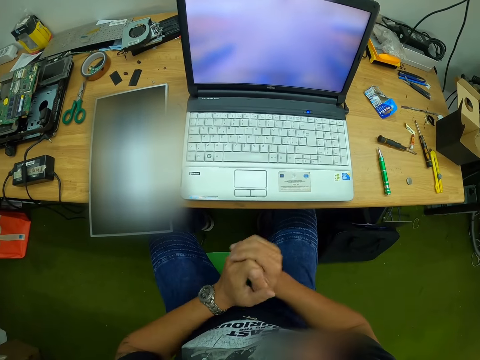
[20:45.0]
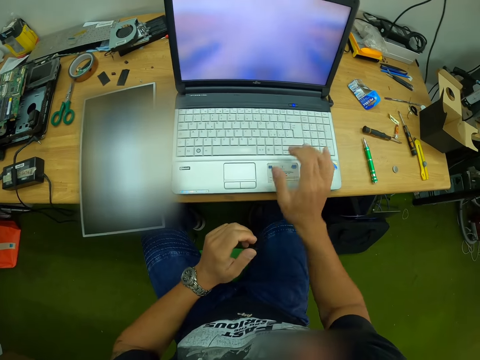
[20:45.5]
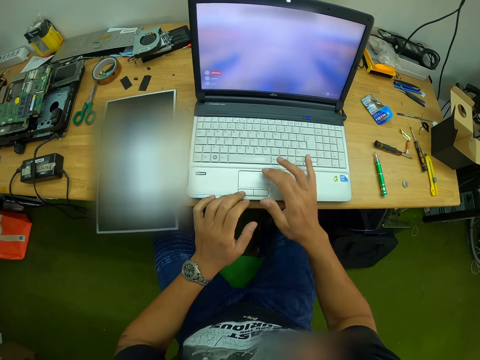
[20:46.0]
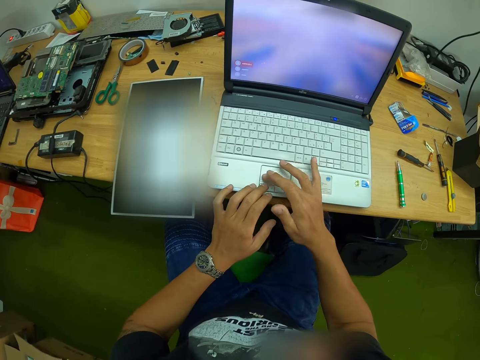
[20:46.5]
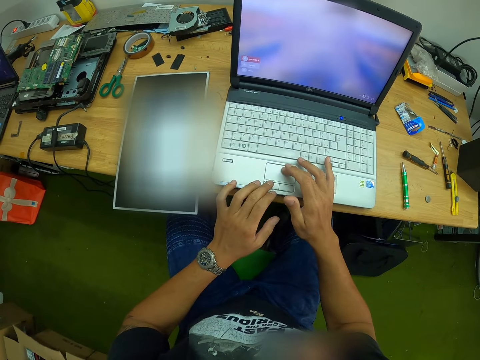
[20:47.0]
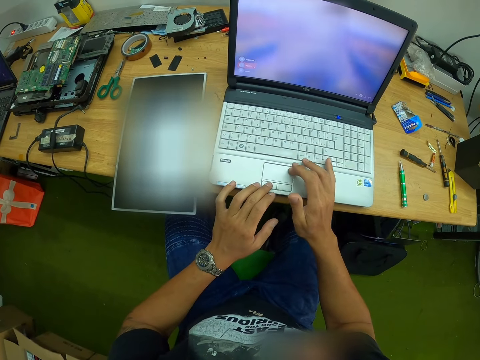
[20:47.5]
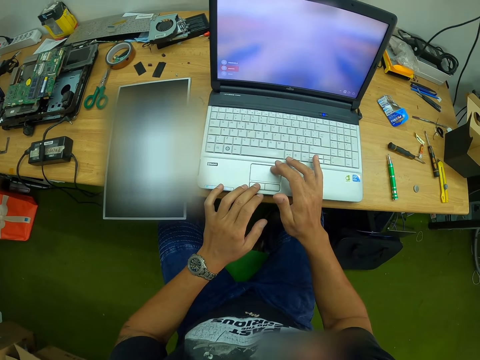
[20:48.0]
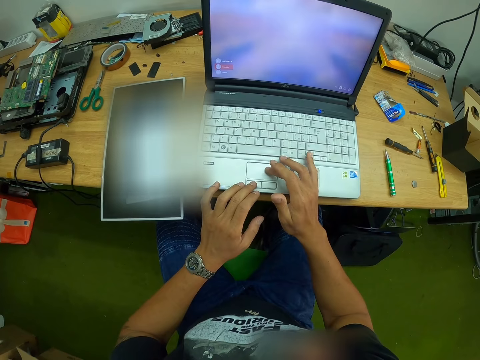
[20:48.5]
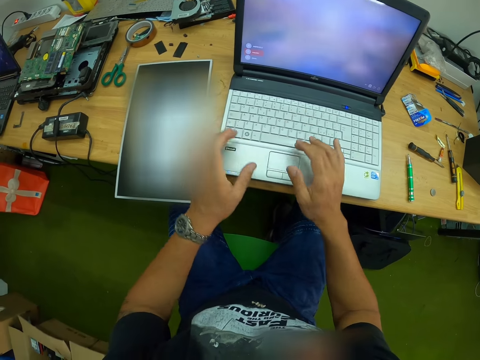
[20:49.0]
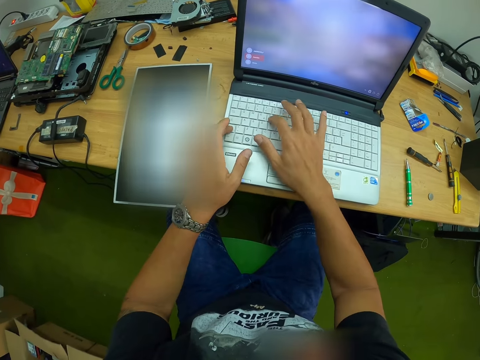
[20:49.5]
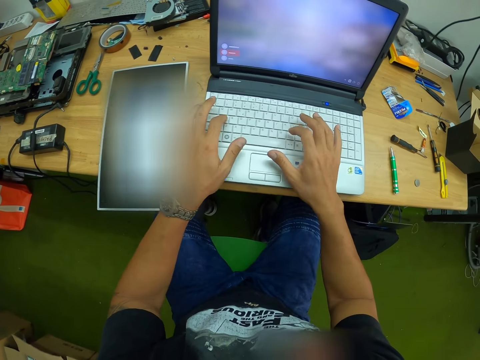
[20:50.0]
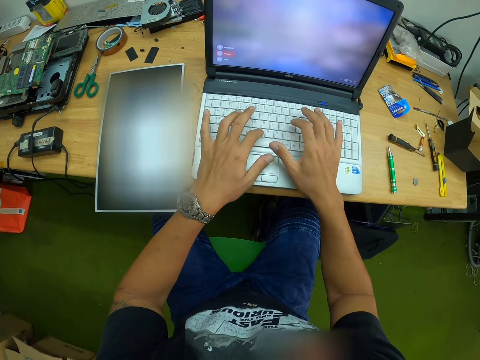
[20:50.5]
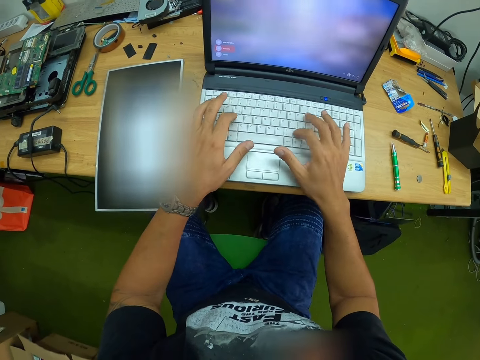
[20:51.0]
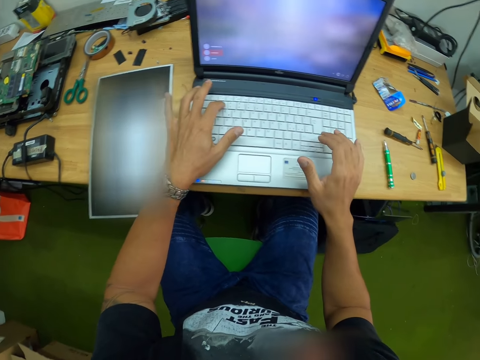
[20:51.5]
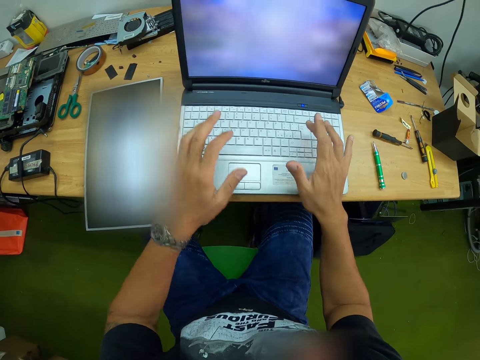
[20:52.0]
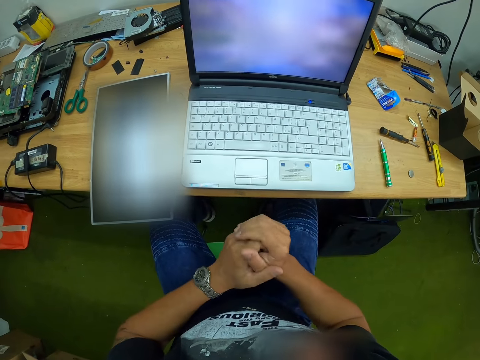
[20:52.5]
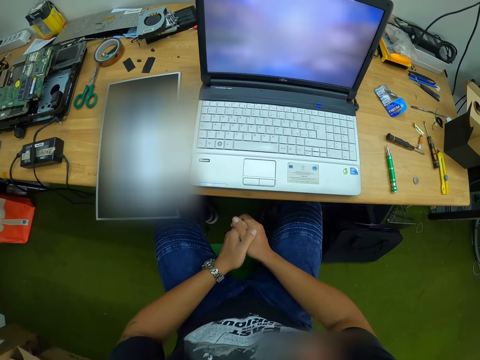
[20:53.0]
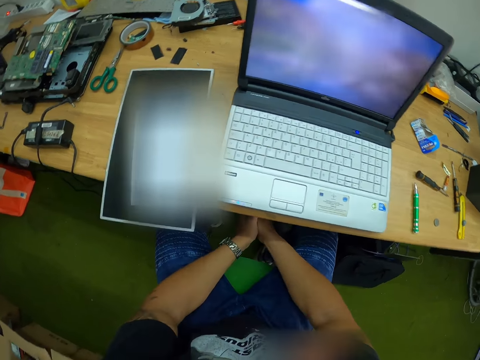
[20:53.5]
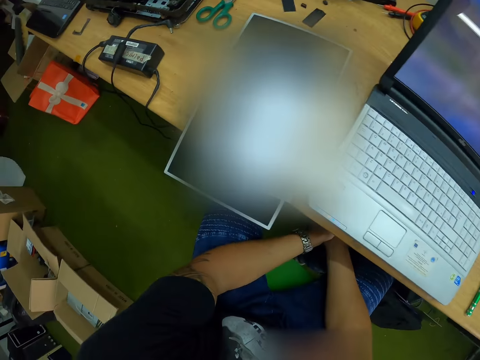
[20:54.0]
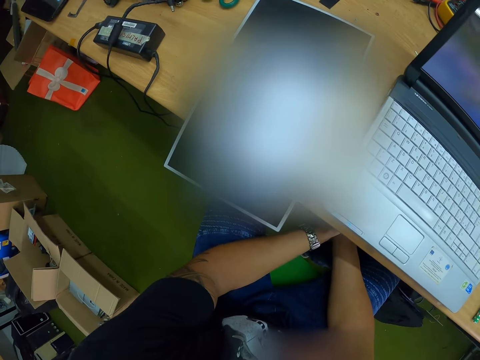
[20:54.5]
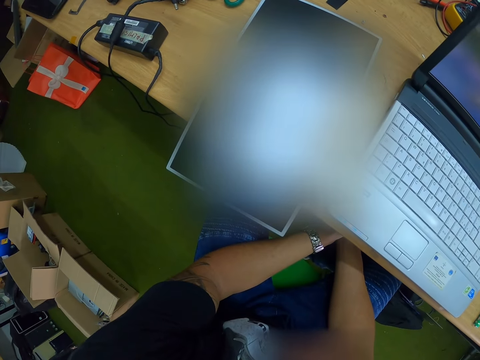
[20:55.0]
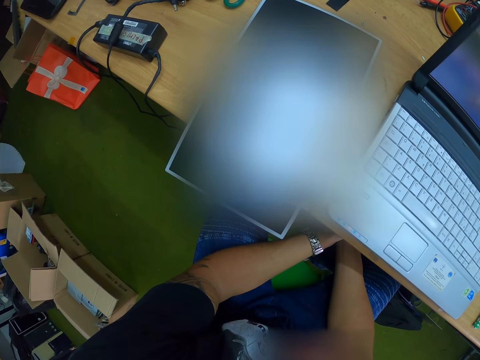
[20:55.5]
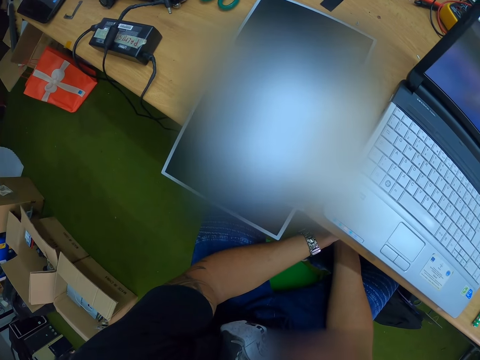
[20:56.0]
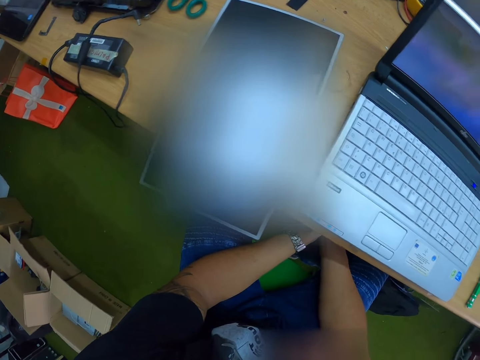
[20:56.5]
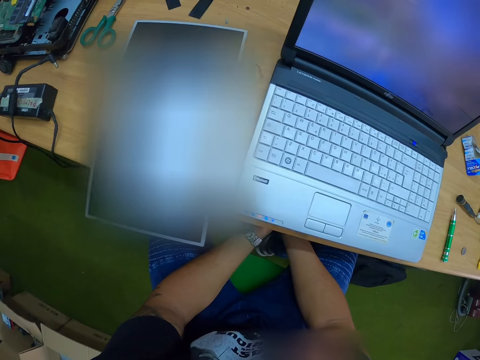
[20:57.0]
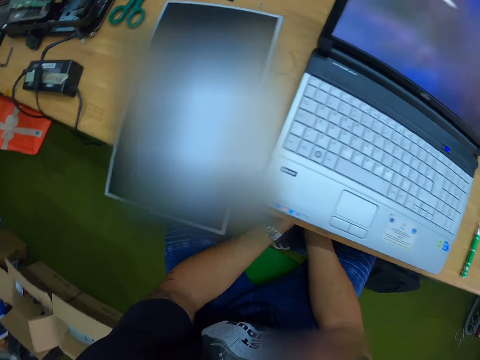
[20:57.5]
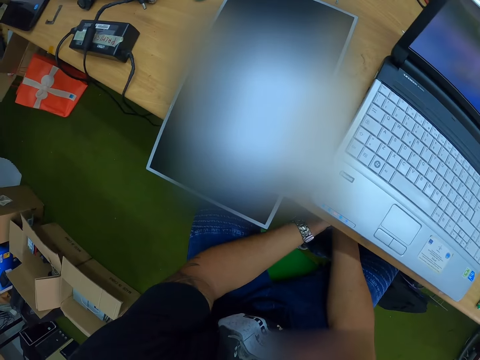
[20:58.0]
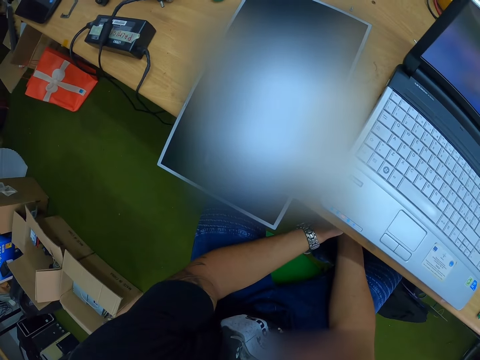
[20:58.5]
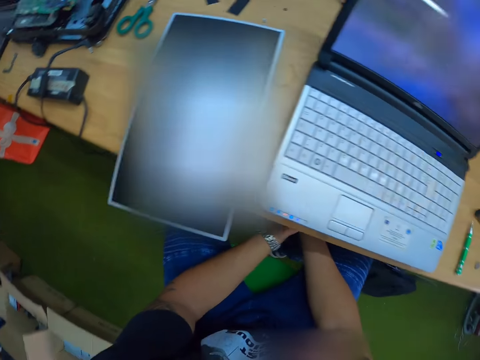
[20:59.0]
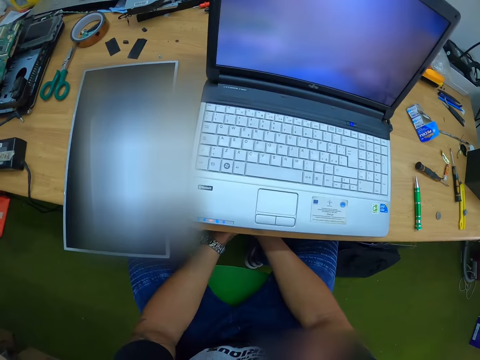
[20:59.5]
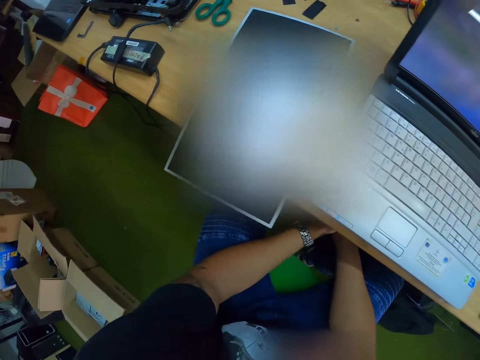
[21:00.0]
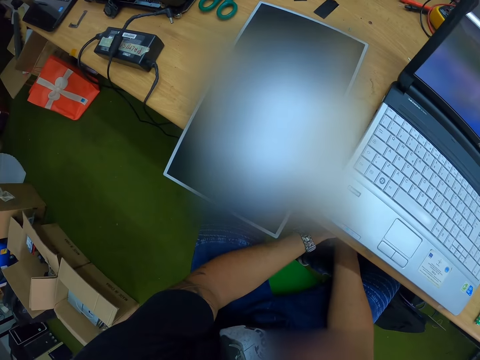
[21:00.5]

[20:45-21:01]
The camera wearer holds his hands together. He operates the laptop with his right hand. He types on the laptop with both hands. He holds his hands together. He reads the paper on something.

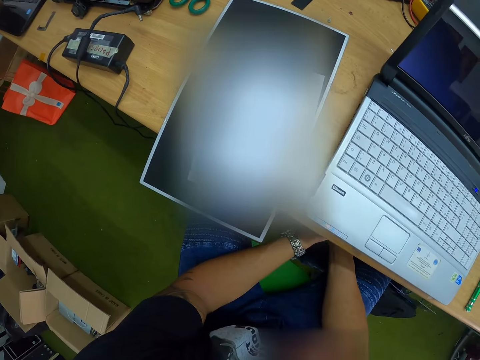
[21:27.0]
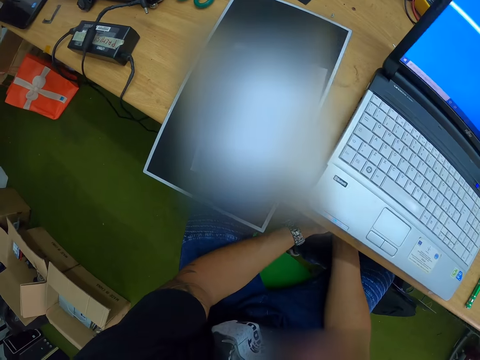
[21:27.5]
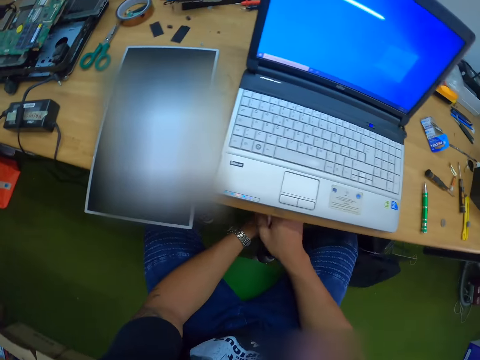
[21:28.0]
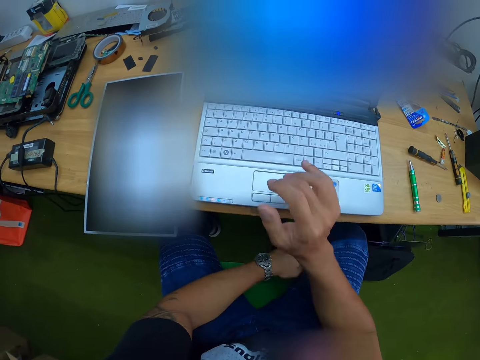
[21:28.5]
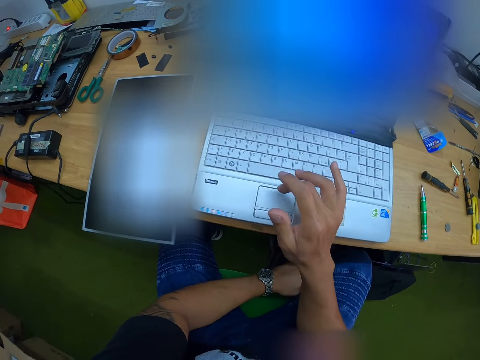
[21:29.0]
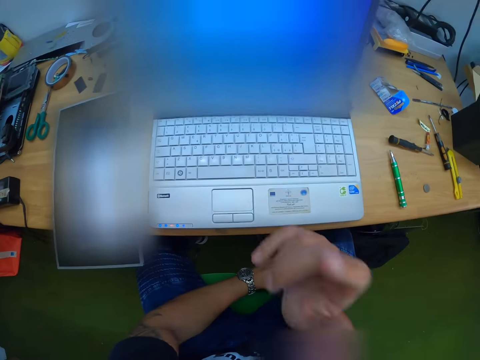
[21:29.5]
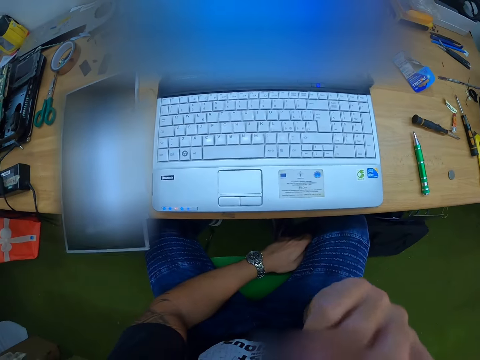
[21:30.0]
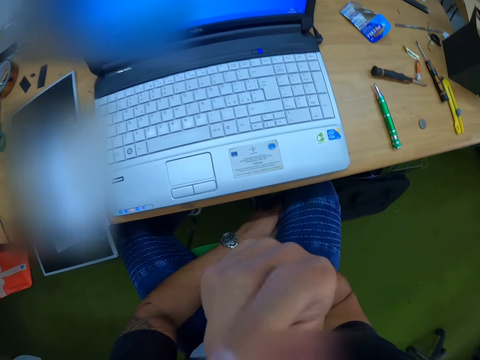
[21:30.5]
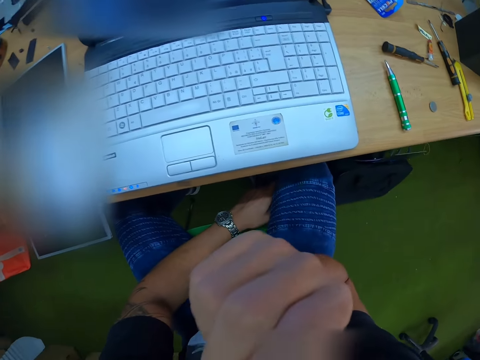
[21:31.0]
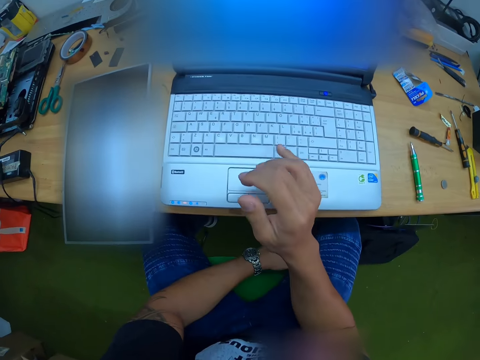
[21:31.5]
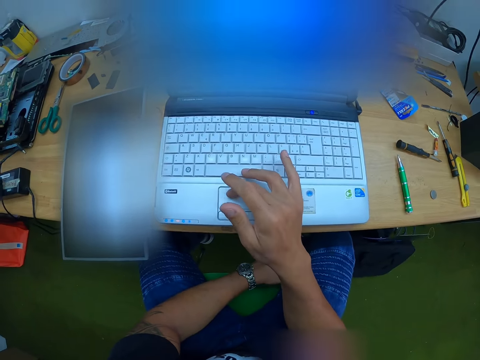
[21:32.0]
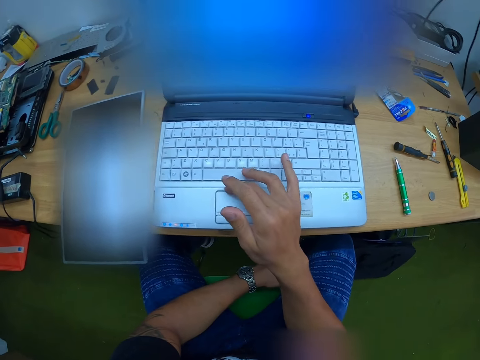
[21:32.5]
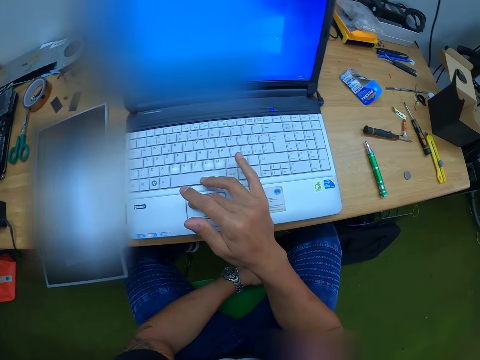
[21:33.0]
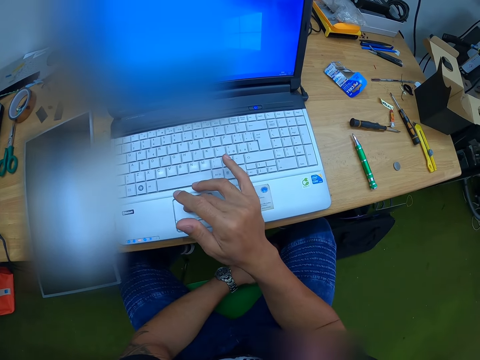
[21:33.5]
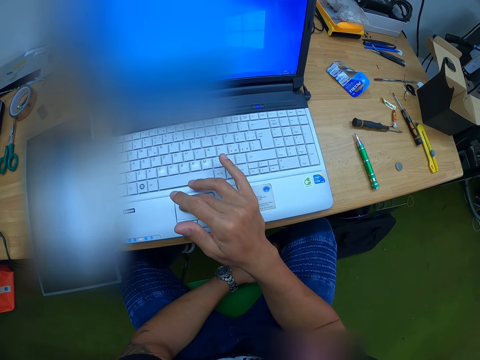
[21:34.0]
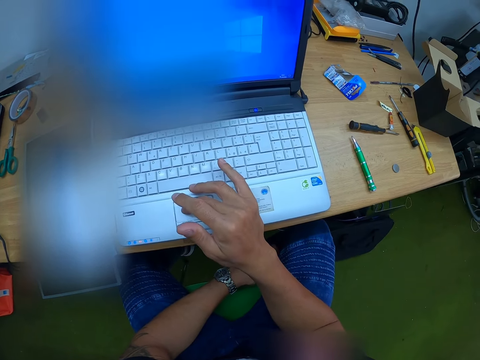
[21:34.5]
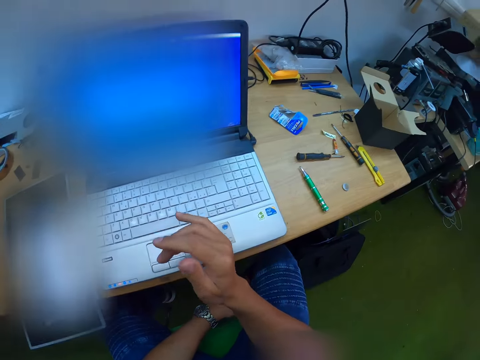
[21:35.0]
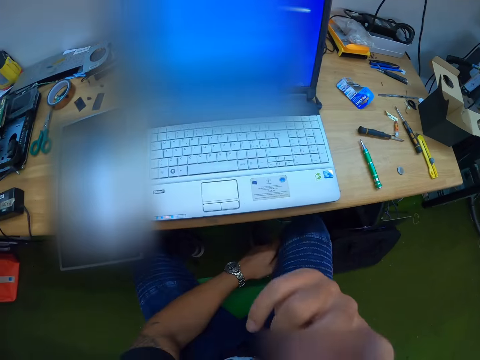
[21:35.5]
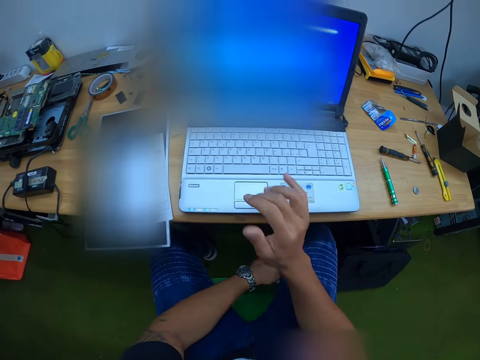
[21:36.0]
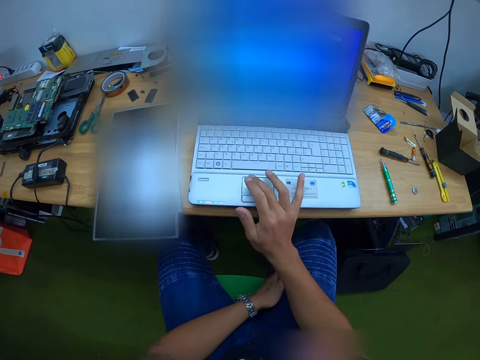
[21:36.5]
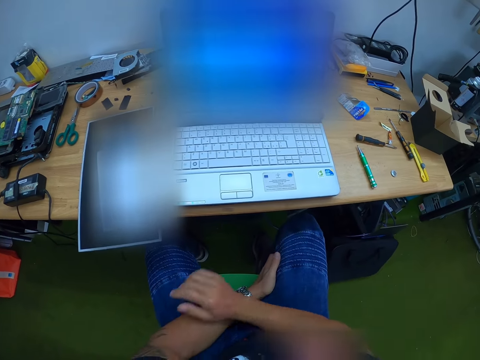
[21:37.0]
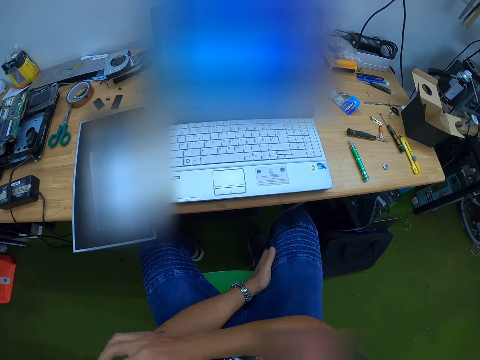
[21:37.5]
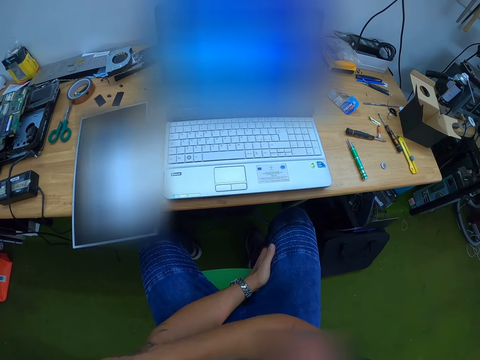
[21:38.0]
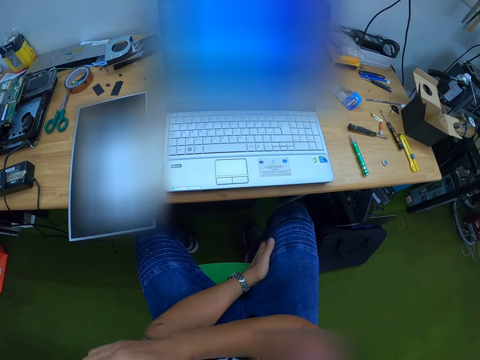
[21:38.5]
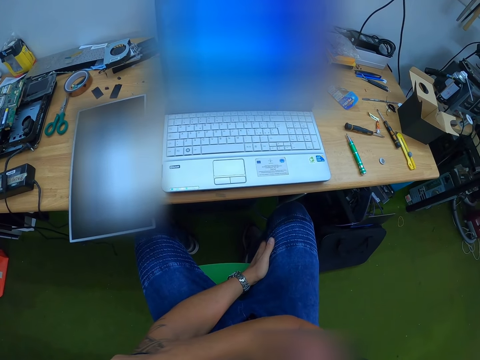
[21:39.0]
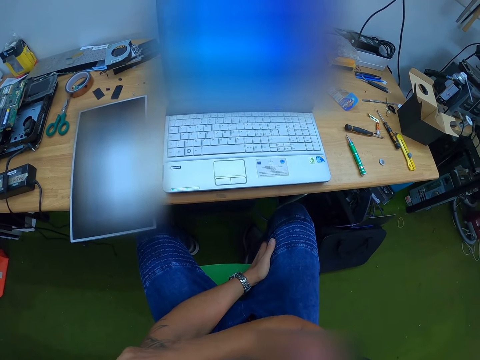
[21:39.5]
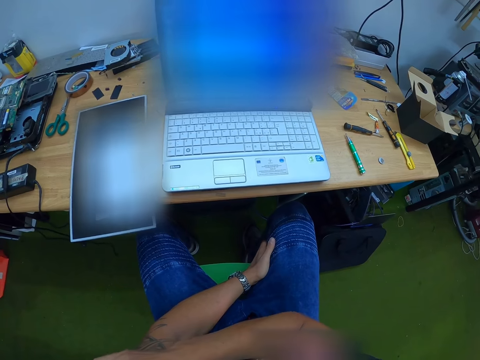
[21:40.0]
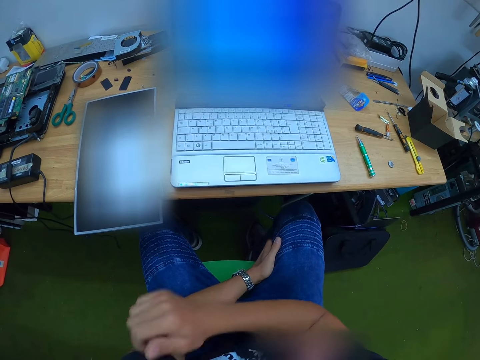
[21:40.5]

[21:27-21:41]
The camera wearer operates the laptop with his right hand. He touches his face with his right hand. He operates the laptop with his right hand. He touches his face with his right hand. He operates the laptop with his right hand. He scratches his hand. He touches his left hand with his right hand.
